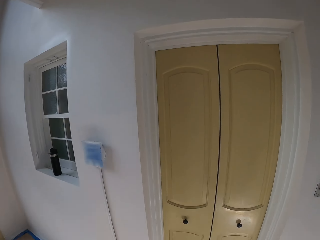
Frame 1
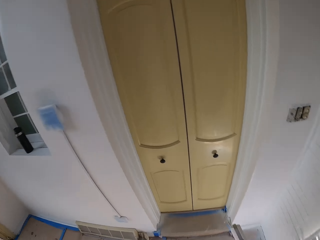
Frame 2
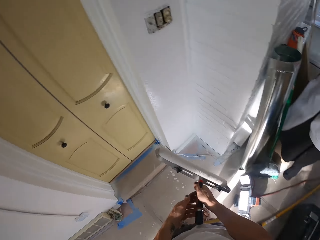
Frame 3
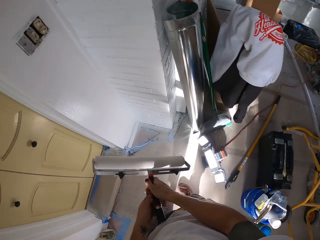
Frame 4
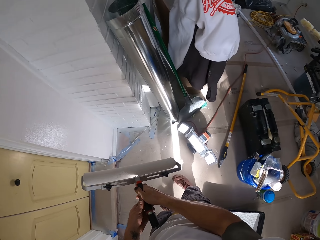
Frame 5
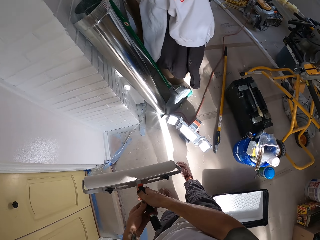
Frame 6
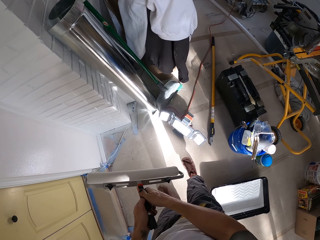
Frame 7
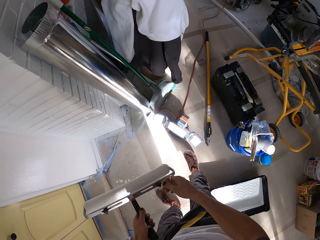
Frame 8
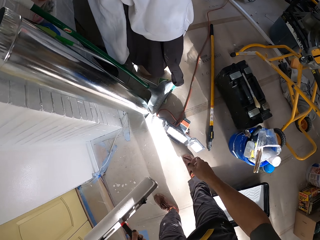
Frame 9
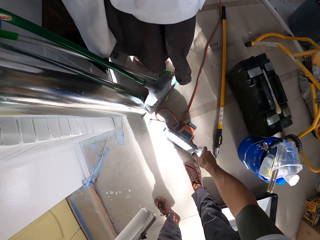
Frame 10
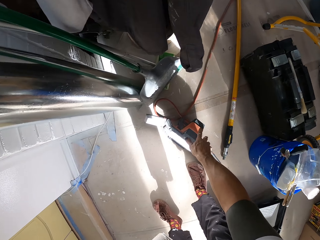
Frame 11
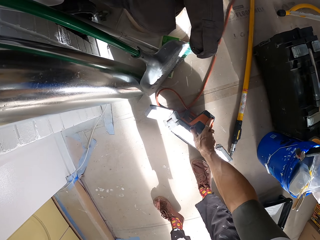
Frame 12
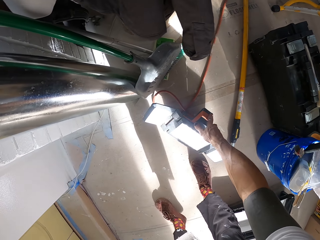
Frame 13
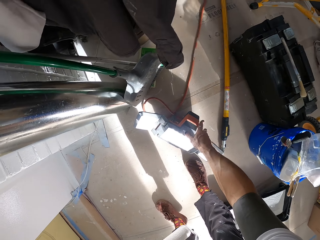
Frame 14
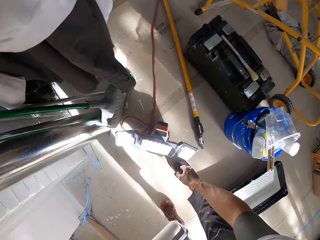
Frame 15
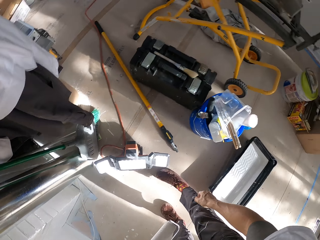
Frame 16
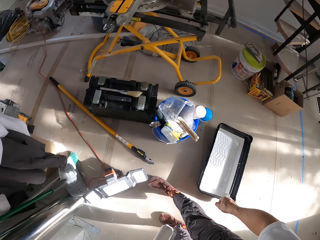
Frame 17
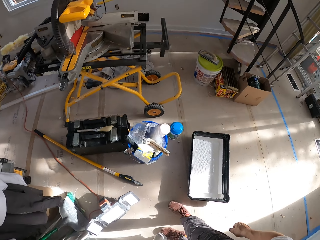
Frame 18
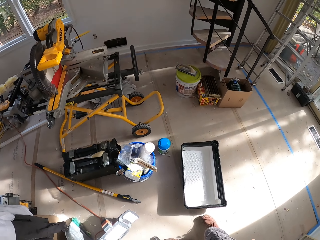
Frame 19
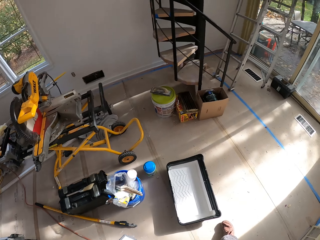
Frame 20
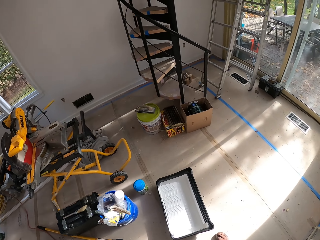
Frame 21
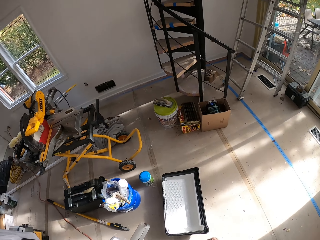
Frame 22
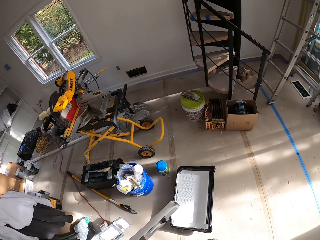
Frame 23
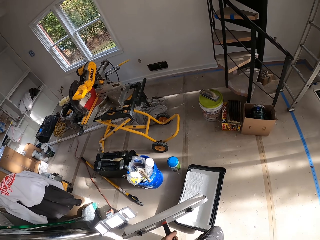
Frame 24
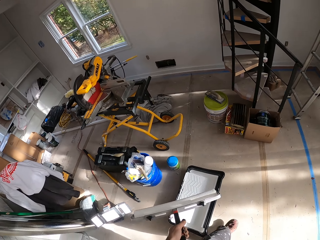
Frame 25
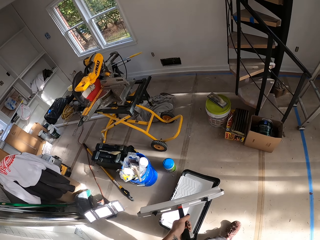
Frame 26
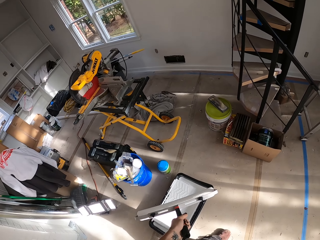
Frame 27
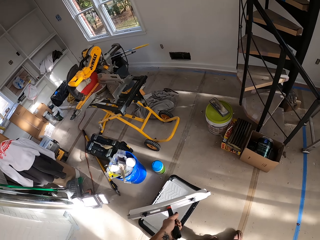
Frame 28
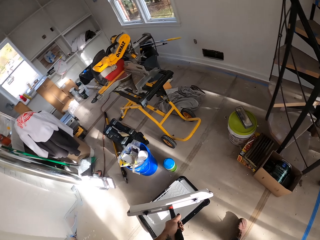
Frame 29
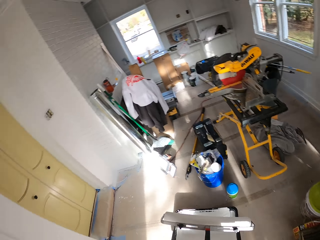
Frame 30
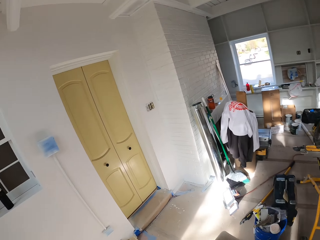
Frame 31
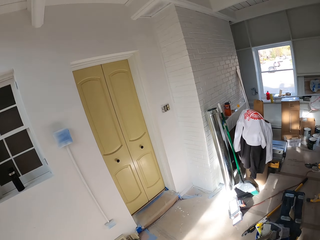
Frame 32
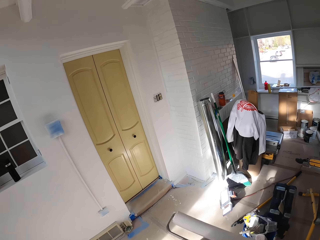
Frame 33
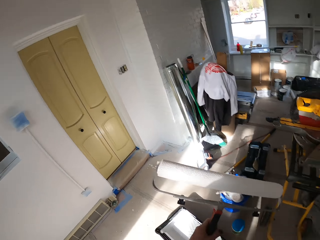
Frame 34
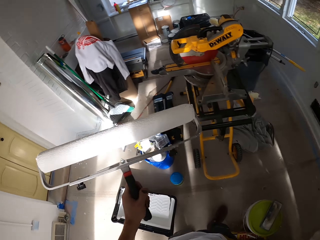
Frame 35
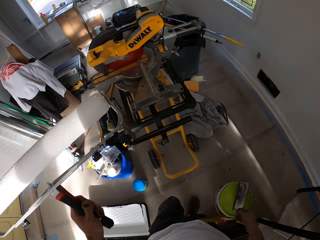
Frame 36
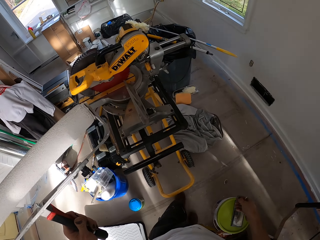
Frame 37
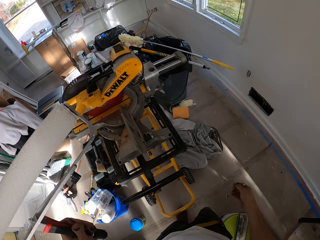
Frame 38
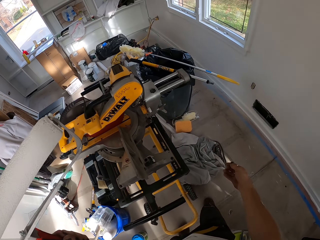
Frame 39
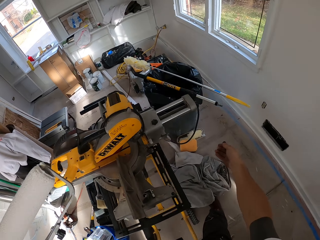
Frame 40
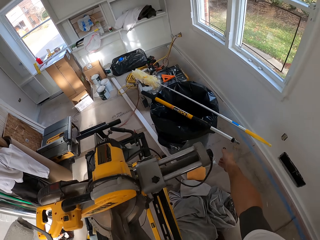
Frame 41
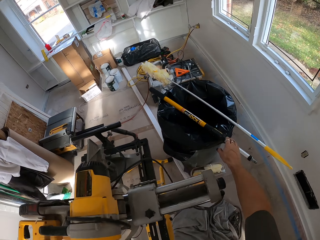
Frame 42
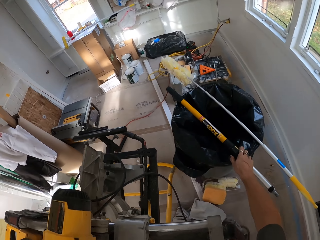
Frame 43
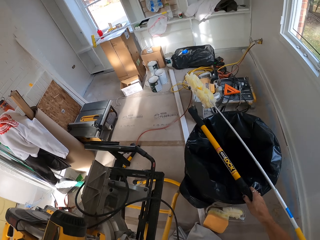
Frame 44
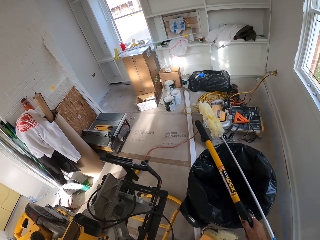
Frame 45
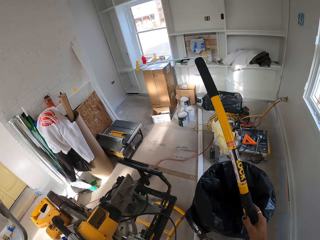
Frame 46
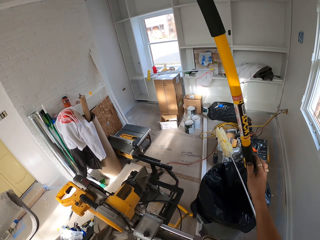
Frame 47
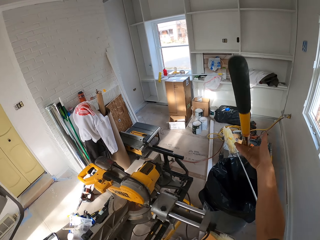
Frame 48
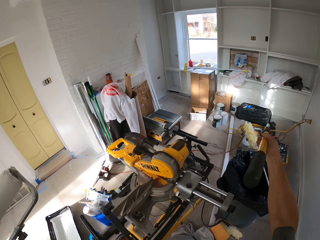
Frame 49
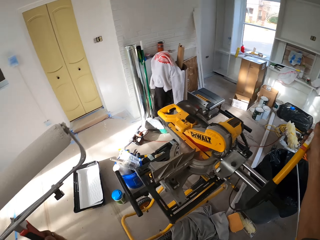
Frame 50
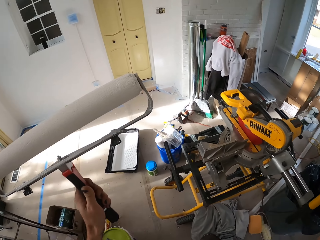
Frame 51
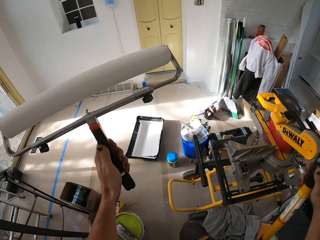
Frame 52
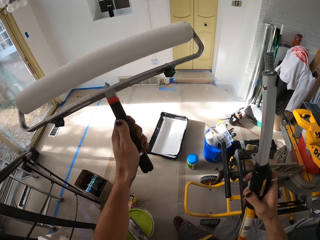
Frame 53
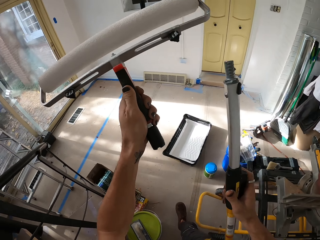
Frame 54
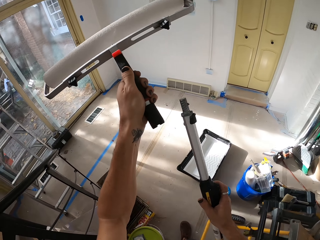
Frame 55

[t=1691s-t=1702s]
The camera wearer touches the light. They adjust the light. They pick up the paint roller handle.

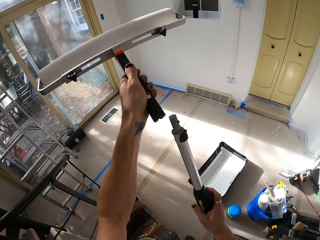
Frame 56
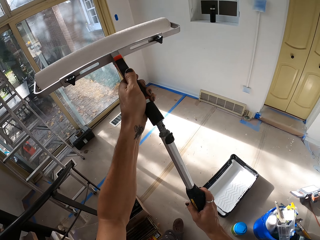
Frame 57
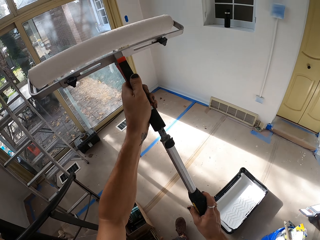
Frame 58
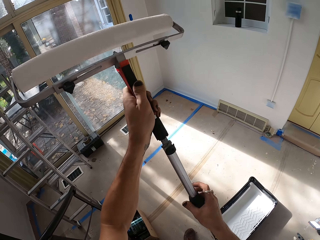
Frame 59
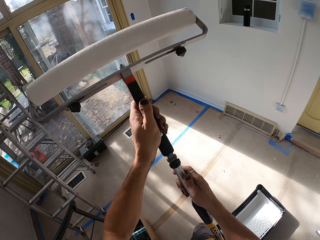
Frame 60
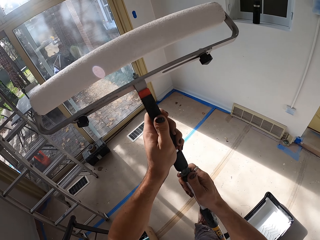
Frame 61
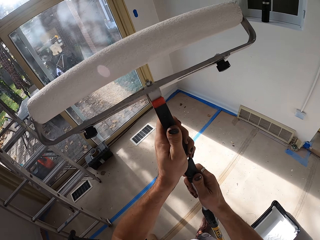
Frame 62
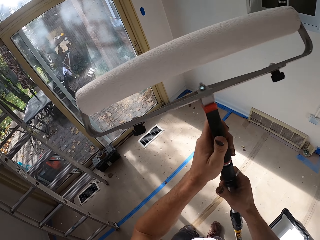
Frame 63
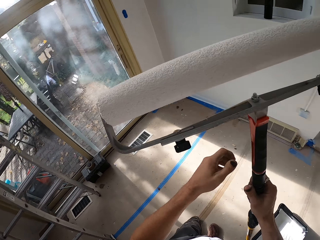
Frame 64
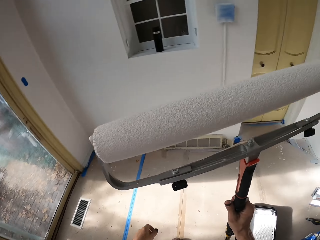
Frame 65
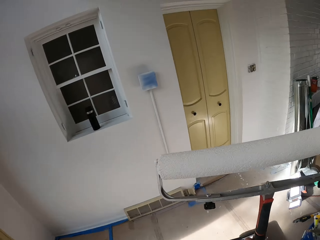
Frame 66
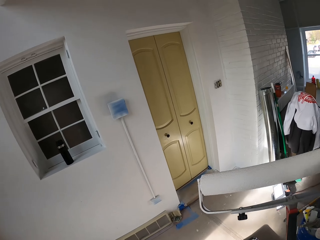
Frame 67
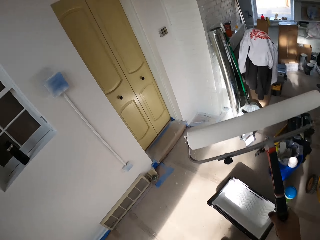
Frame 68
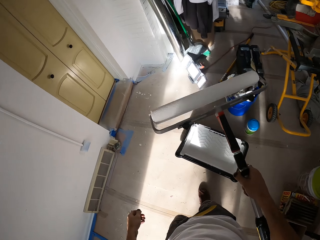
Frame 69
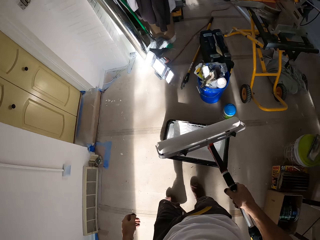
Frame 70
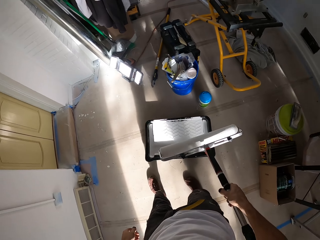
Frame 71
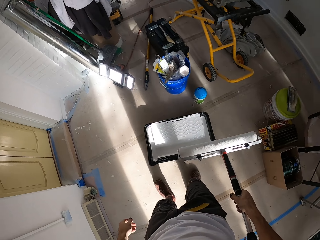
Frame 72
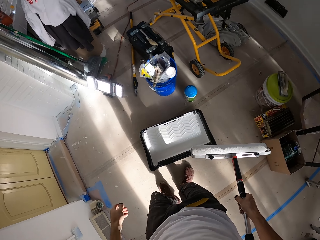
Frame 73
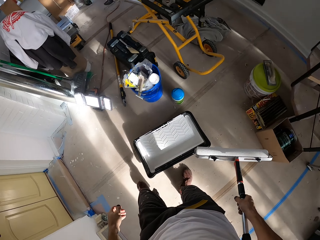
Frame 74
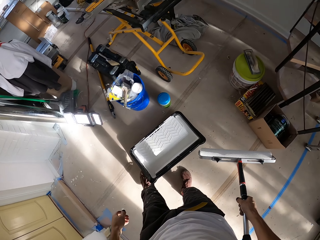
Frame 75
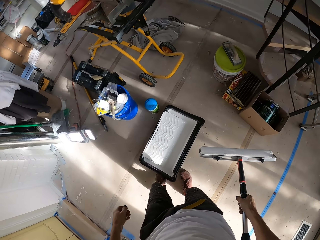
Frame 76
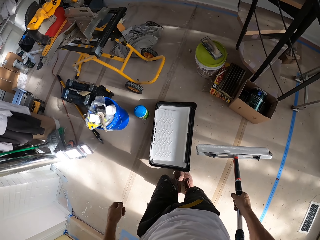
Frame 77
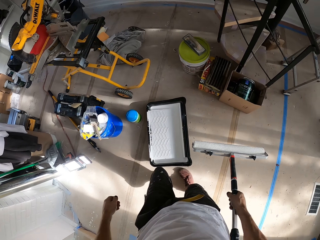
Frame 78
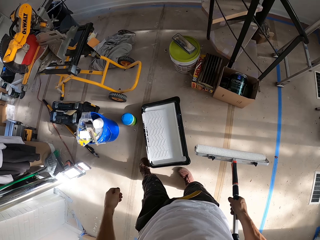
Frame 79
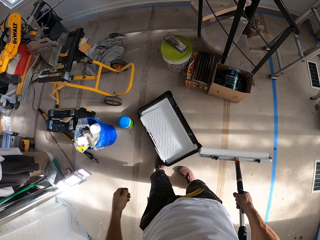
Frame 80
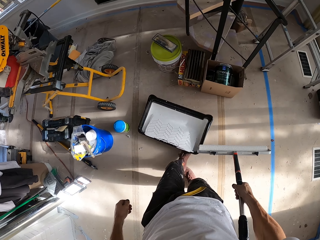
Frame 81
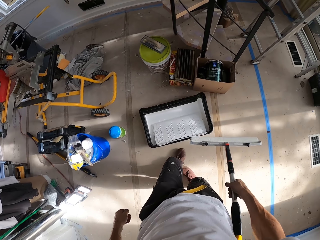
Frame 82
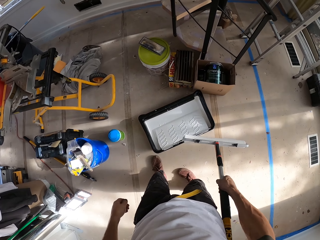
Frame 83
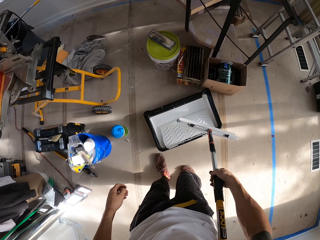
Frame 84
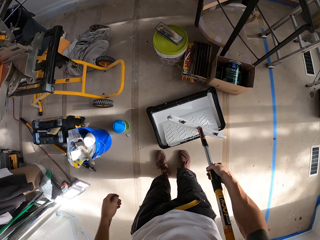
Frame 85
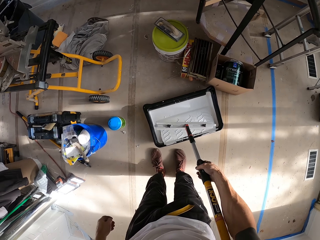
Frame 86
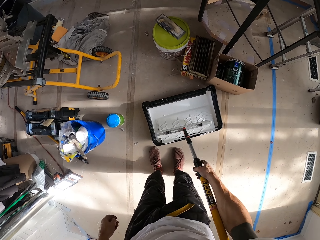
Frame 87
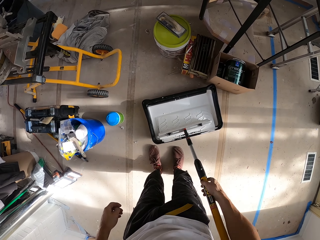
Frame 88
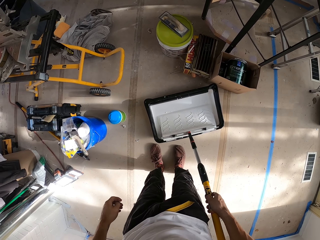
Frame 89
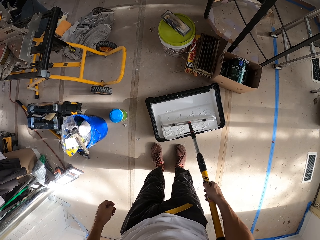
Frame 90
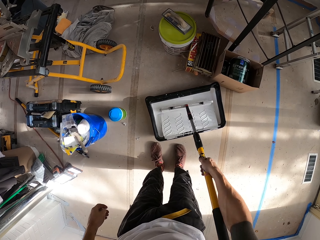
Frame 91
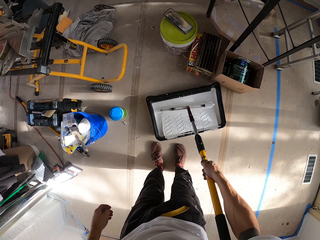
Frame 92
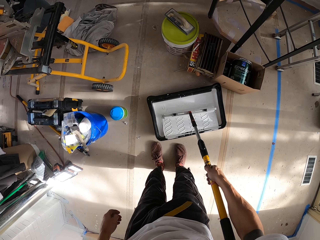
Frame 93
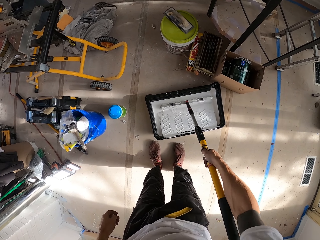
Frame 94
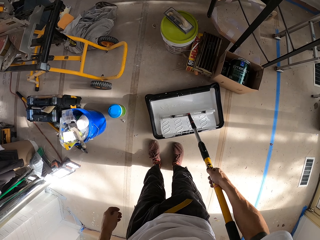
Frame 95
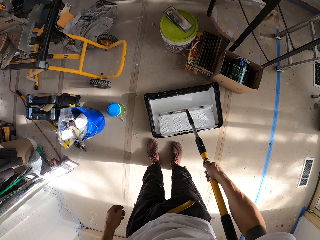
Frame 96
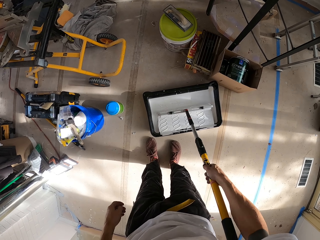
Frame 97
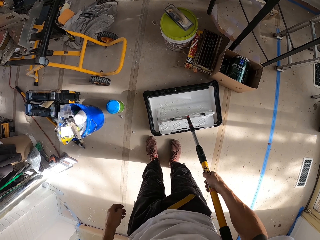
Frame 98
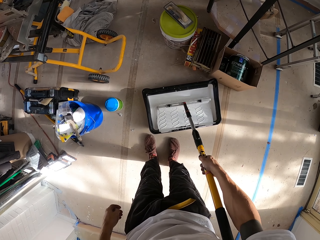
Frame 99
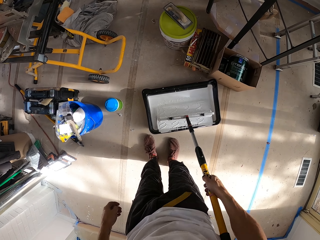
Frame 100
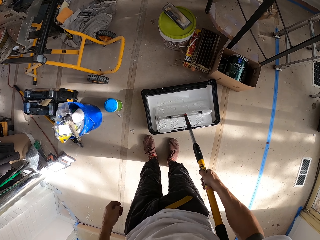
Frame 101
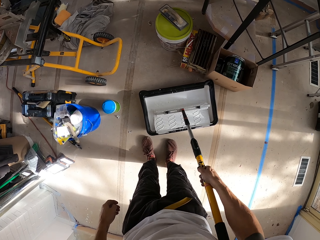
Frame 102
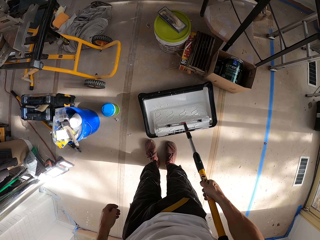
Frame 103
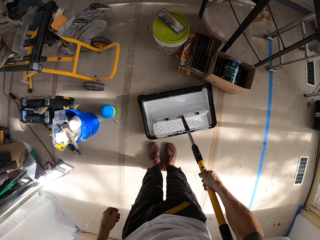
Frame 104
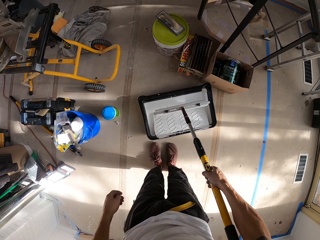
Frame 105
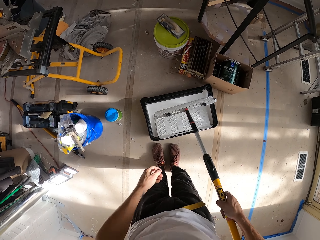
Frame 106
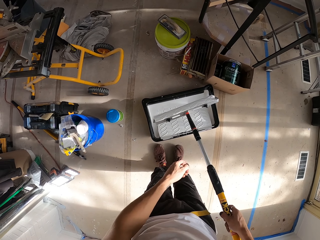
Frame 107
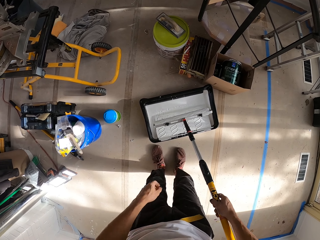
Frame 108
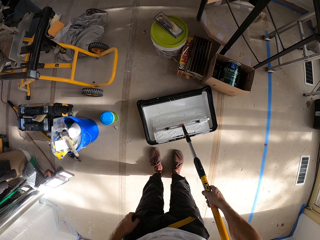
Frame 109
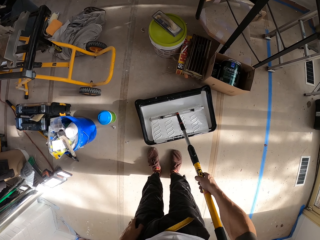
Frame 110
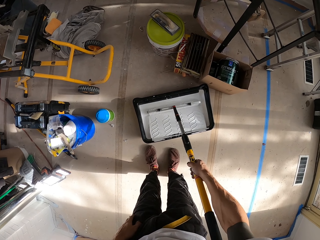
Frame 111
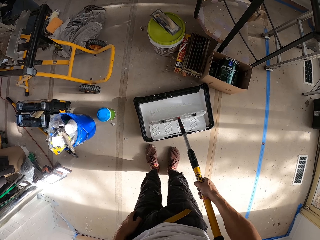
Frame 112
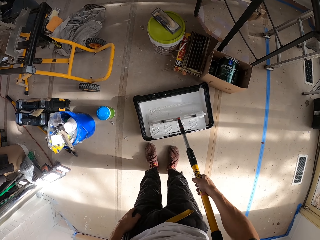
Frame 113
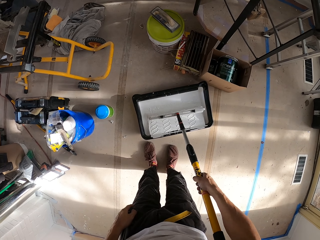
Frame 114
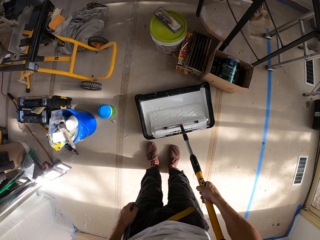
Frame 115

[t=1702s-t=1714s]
The camera wearer fixes the paint roller handle with the paint roller. They move a paint bucket with a leg. They dip the roll brush in the paint. They roll the paint roller in the paint.
